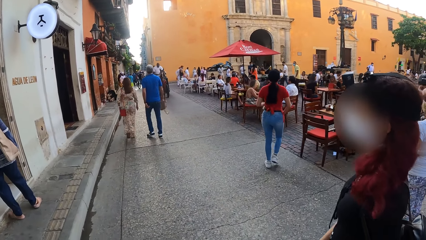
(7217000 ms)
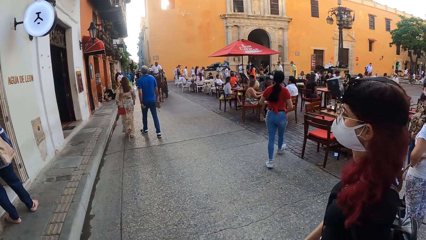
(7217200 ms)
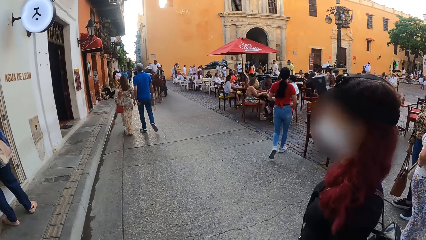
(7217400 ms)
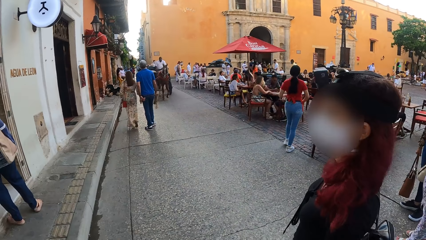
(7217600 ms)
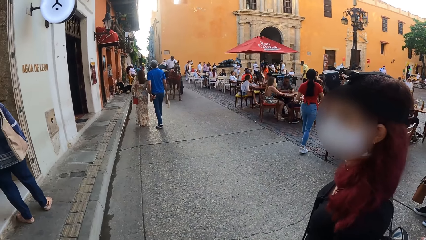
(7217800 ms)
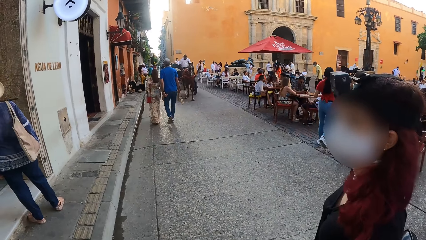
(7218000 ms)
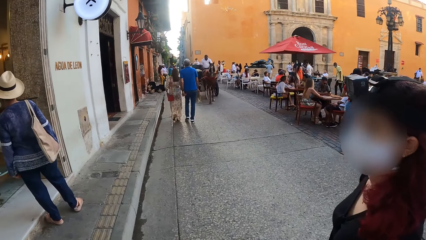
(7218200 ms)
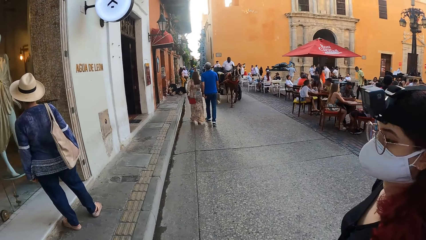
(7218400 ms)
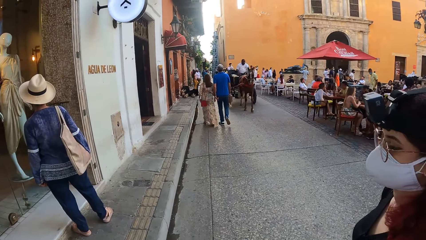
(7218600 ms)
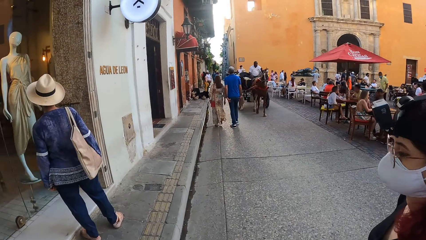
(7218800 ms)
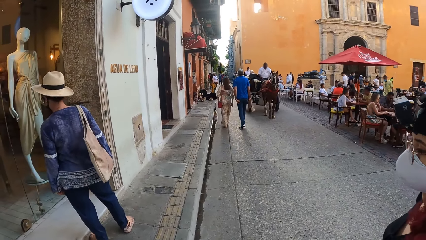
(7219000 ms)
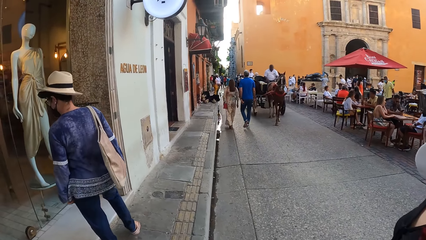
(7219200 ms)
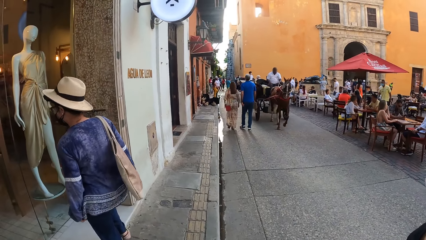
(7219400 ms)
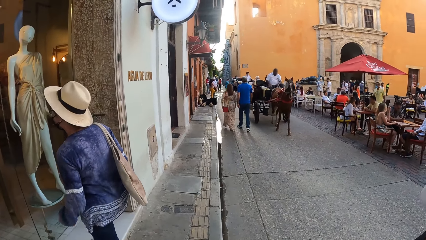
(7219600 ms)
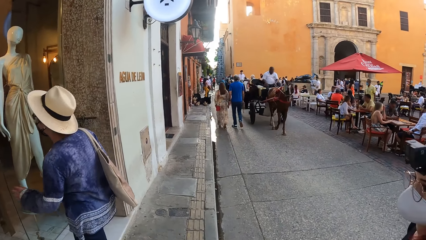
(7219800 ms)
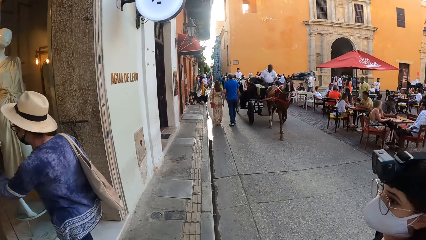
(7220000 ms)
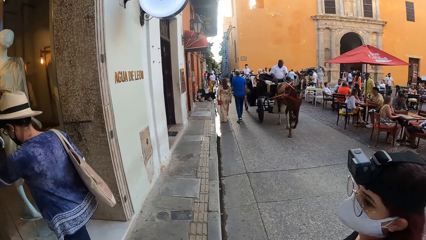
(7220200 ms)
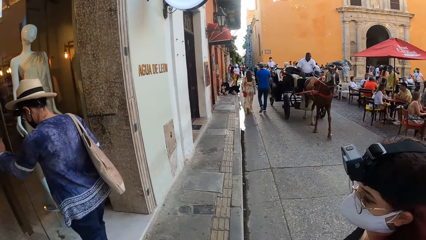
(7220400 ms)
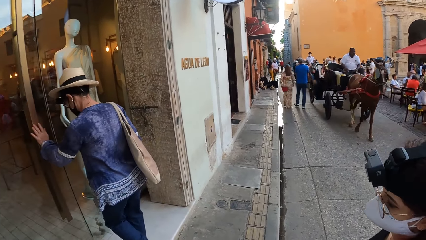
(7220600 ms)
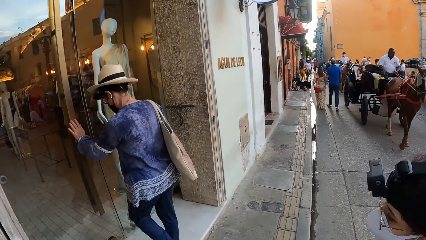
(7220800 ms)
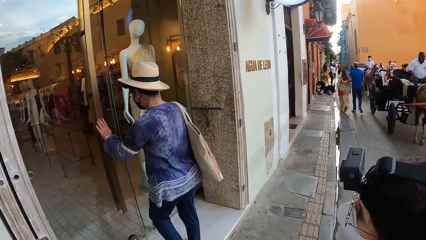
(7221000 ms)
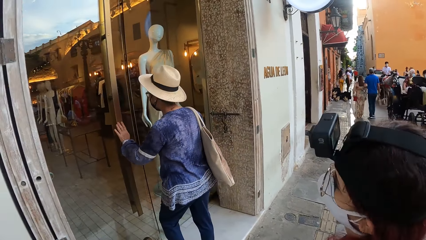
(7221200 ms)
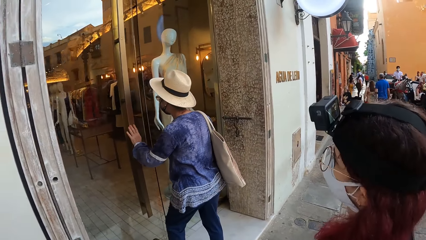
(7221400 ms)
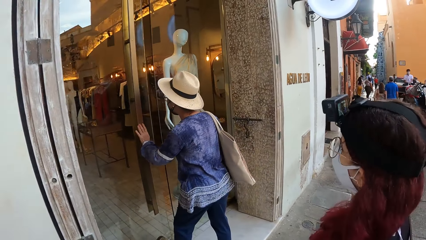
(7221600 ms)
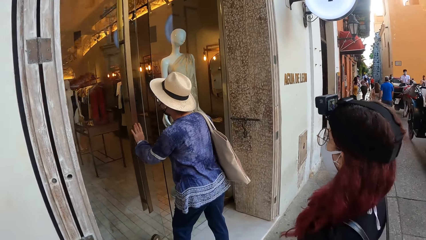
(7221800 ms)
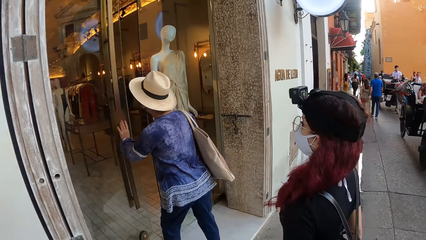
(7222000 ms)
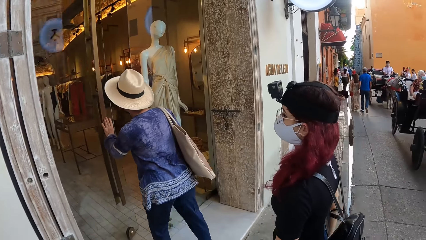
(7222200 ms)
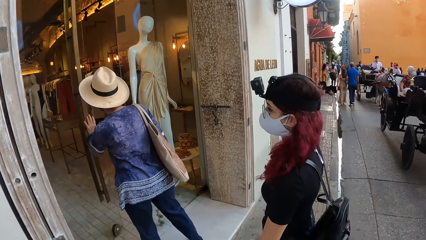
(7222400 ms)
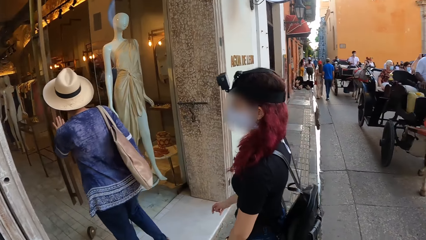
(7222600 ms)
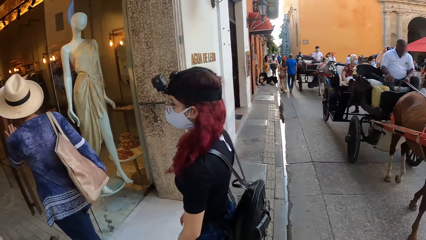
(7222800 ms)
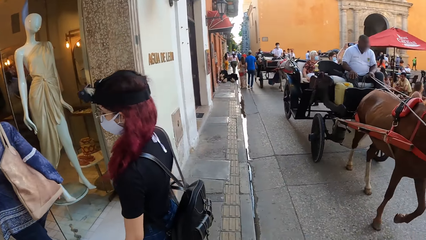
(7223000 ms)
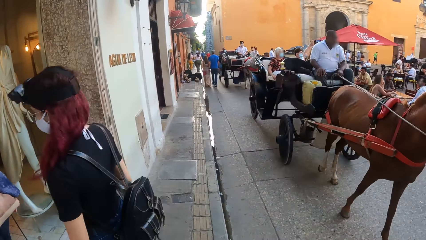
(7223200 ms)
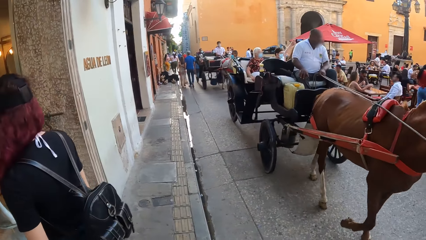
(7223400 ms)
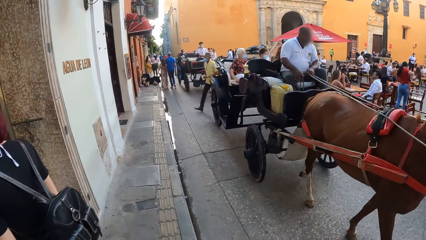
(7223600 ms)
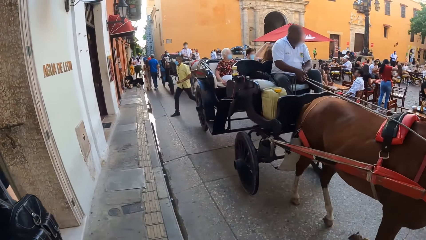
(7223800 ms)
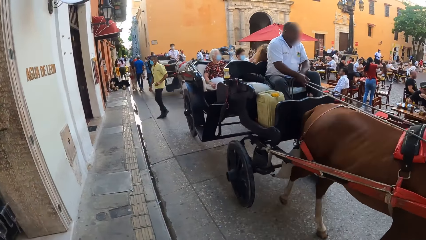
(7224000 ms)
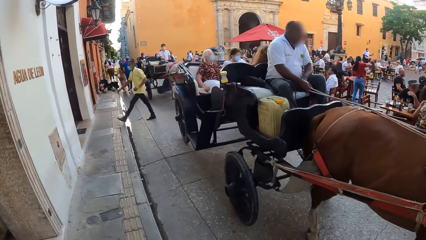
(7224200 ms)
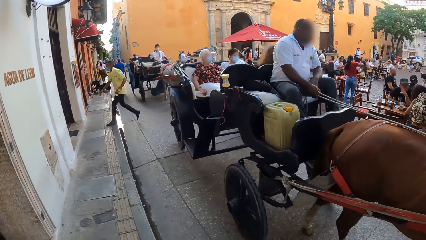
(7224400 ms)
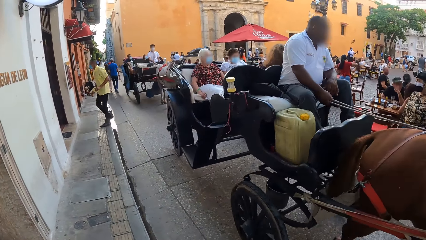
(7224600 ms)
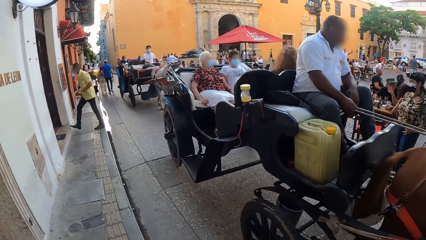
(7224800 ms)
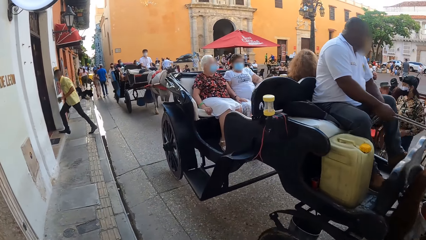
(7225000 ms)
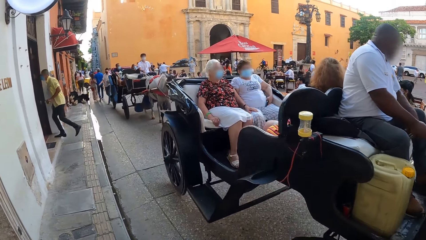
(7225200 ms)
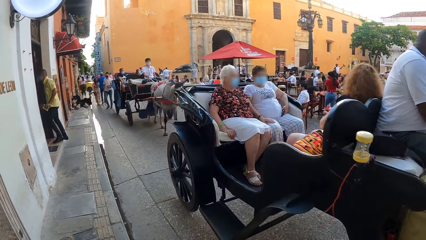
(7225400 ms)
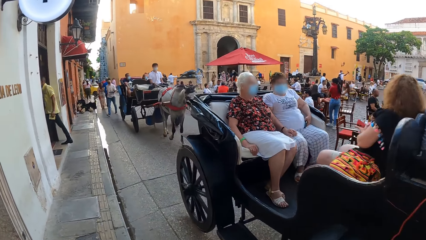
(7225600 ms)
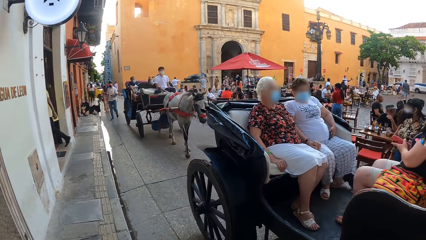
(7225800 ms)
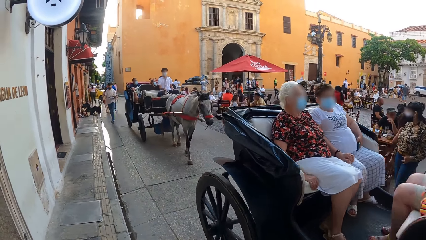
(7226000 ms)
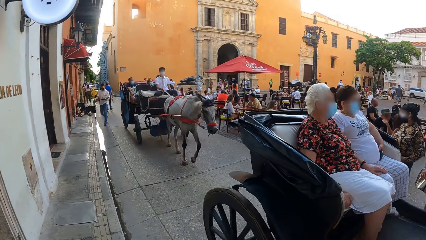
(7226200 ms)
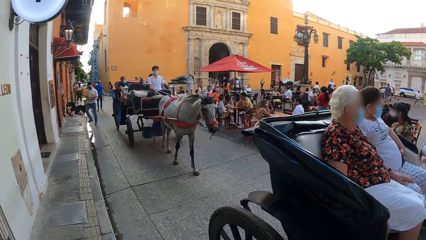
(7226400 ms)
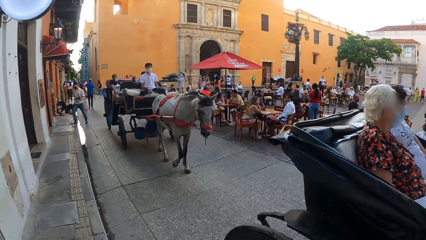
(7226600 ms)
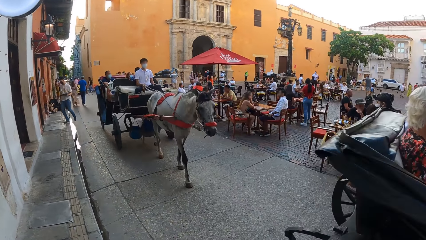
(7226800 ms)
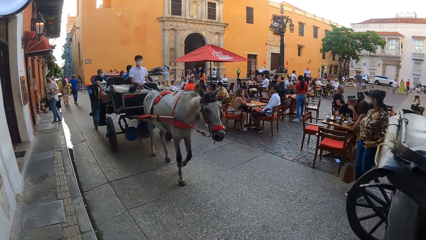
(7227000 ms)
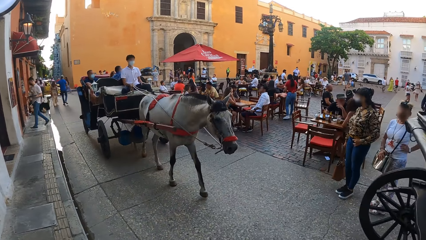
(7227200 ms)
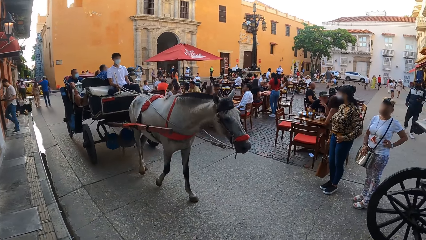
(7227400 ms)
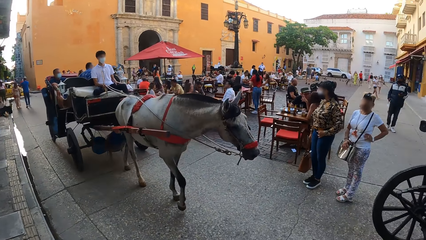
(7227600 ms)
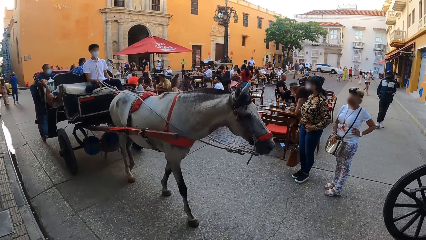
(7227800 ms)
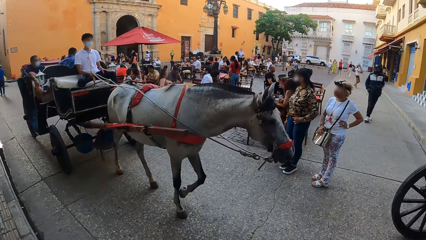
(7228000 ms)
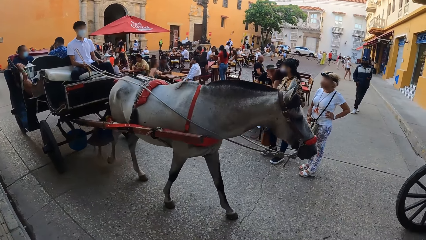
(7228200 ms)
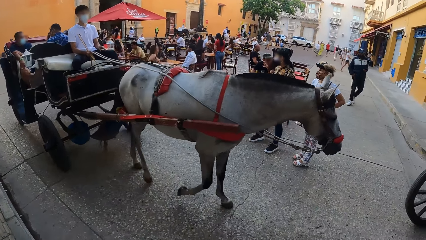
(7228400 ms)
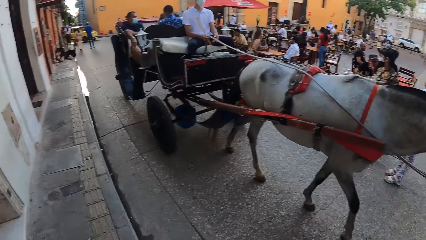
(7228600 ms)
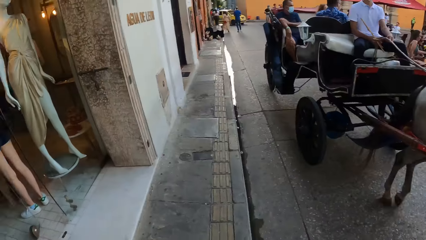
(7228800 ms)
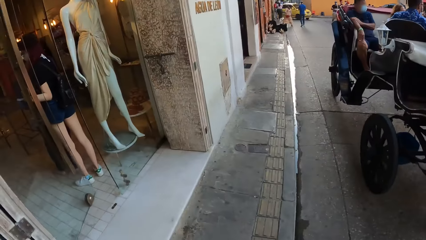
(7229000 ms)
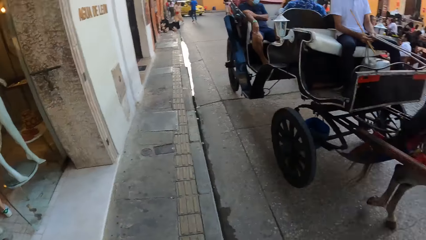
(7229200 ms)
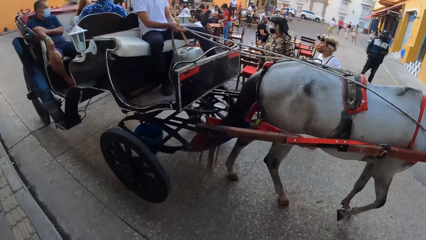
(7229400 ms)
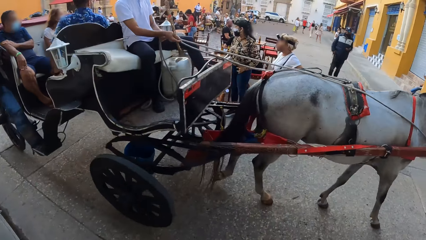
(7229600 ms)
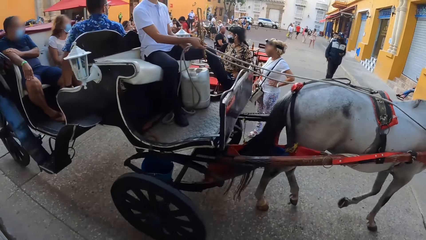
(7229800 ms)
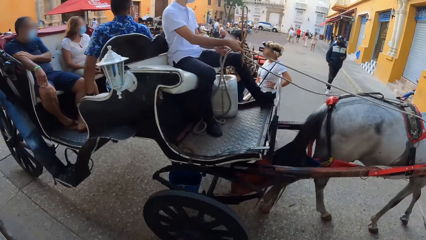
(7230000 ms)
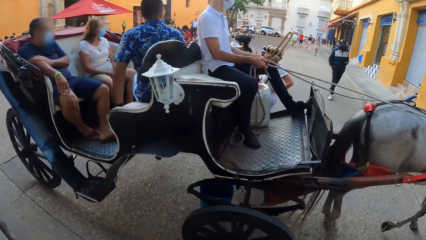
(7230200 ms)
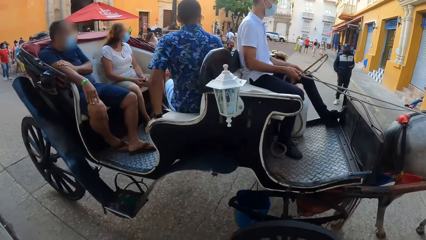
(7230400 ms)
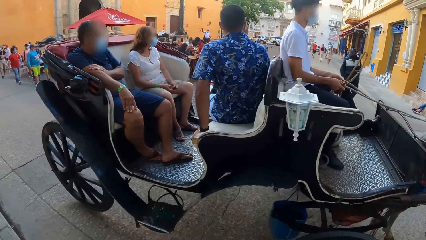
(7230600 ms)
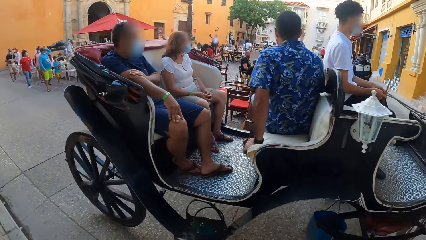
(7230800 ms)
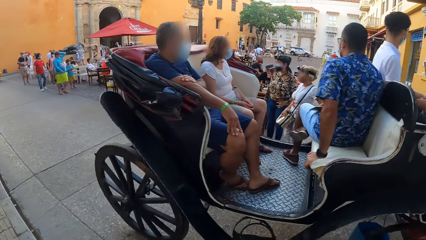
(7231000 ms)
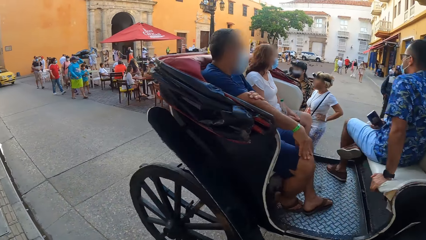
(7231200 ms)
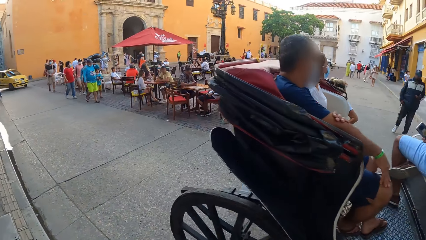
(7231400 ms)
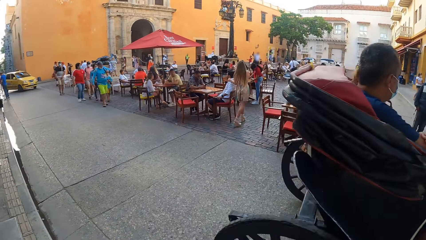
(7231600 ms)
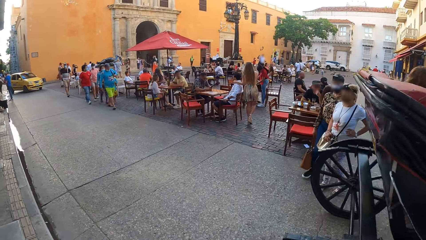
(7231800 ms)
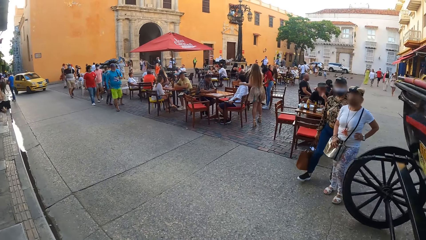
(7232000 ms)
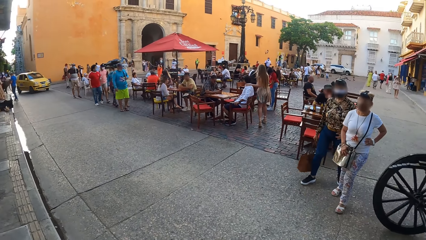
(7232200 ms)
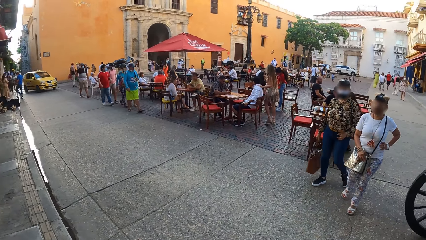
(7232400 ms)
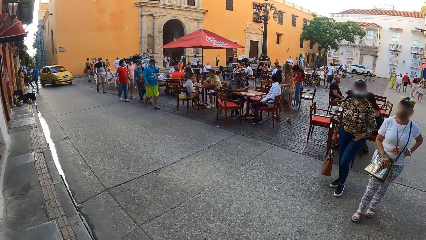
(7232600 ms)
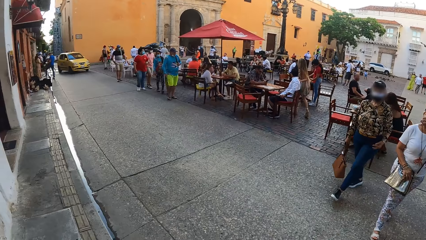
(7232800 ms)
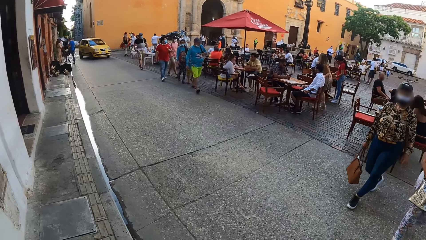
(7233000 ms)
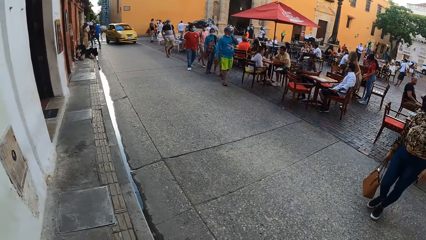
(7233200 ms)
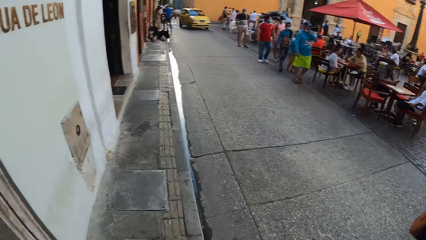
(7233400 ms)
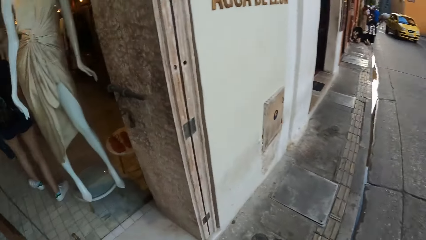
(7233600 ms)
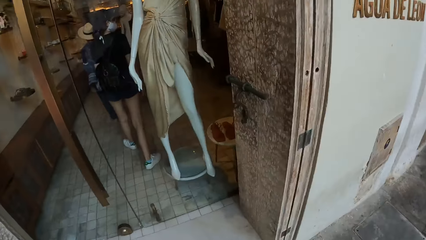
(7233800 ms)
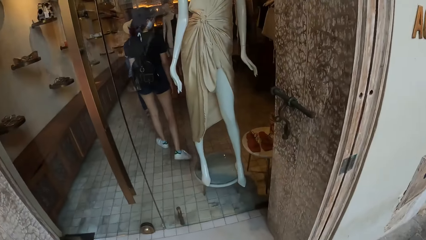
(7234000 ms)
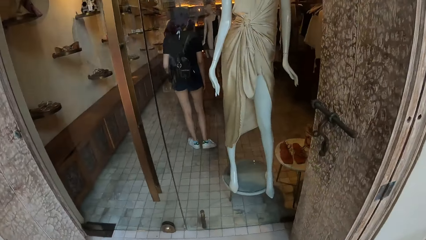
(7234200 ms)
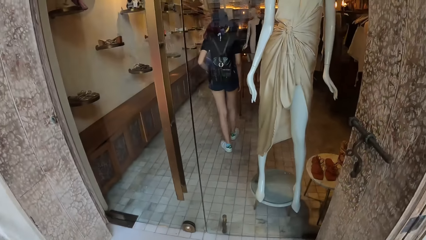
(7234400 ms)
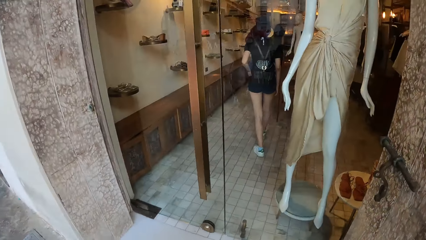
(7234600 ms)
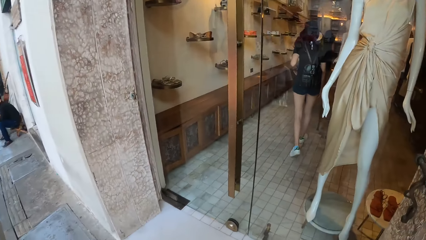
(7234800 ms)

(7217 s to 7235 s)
A man drives a carriage past the camera wearer. The person enters a building. The camera wearer walks on the pavement. Another man drives a carriage past the camera wearer.
